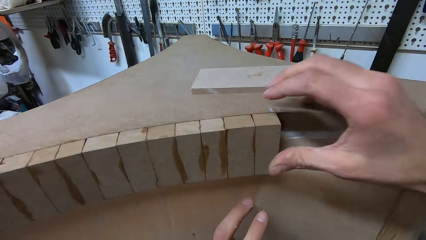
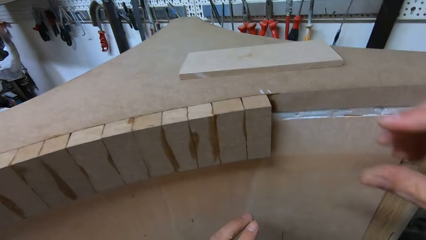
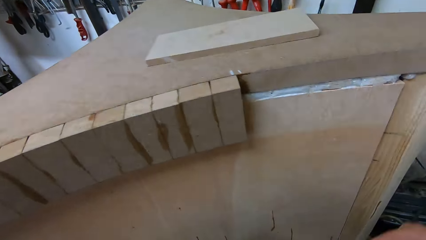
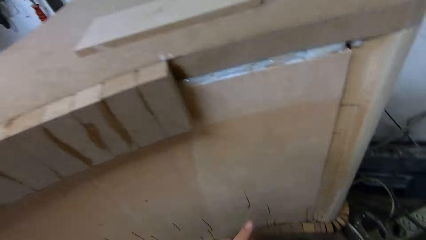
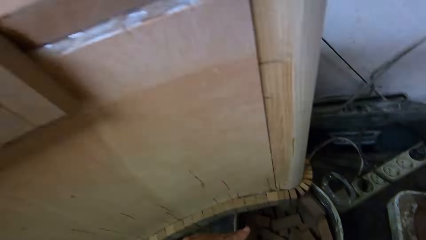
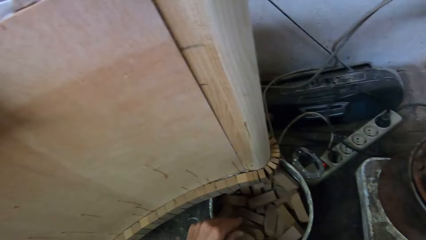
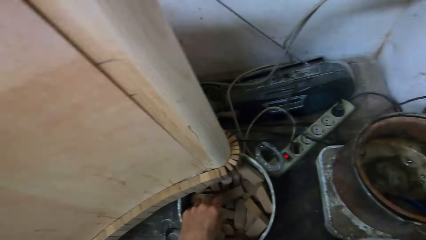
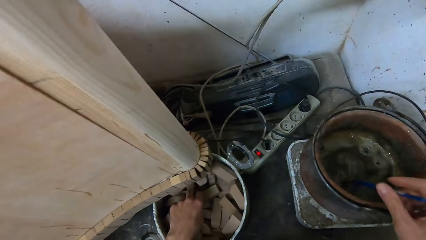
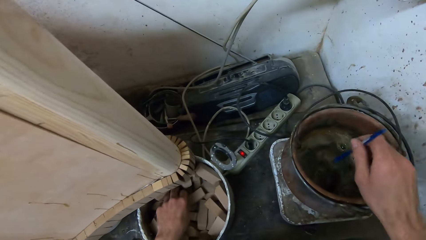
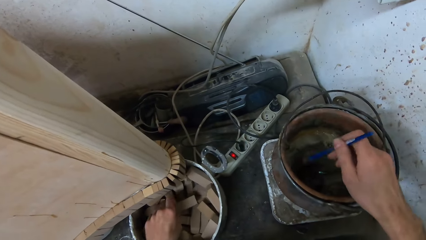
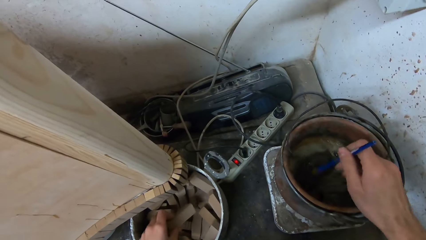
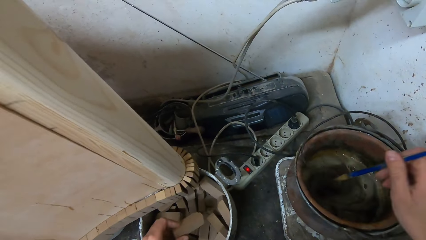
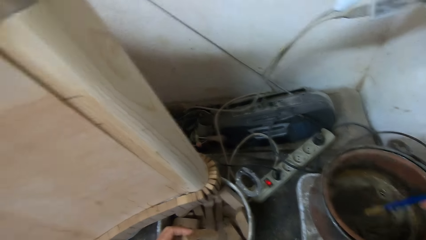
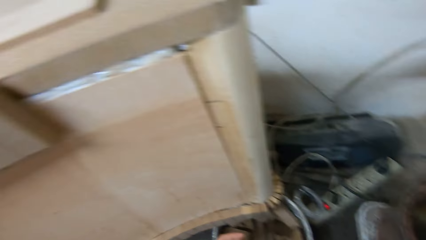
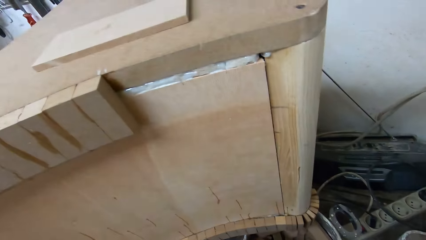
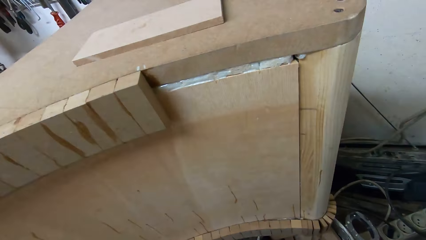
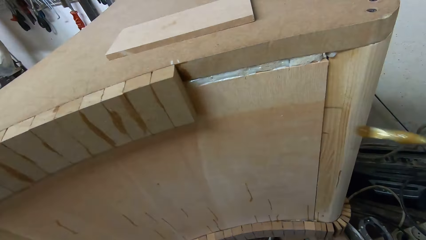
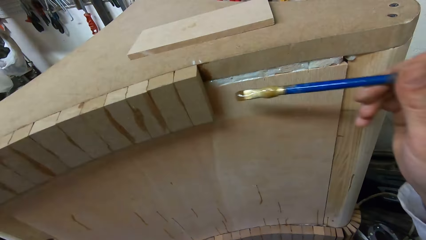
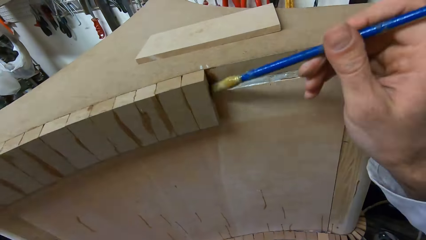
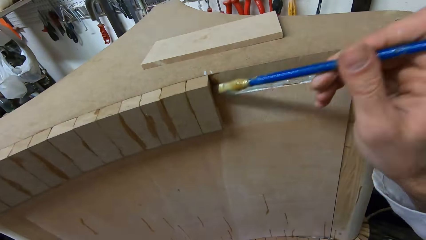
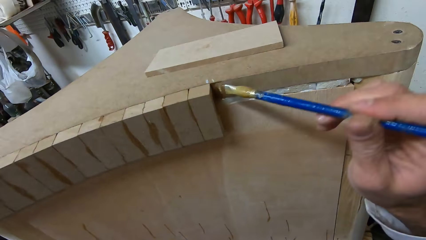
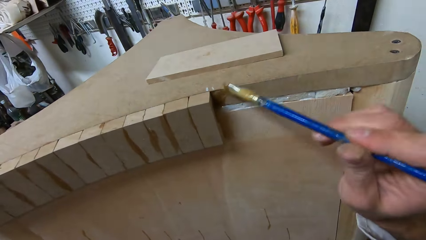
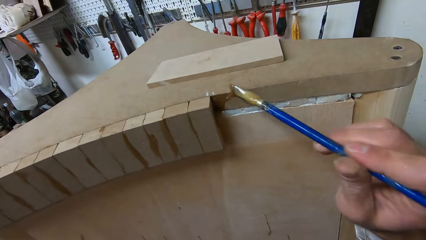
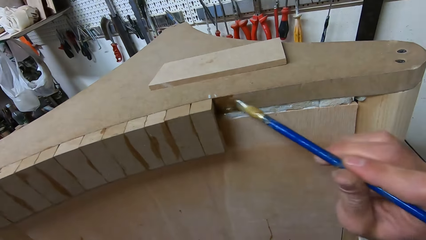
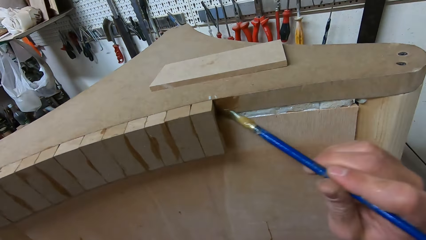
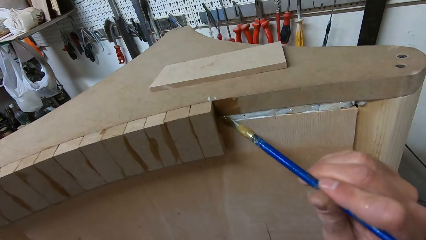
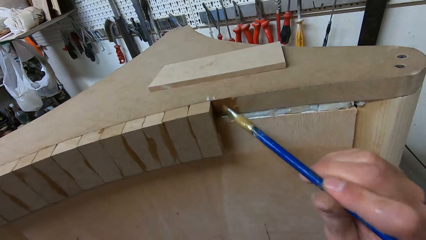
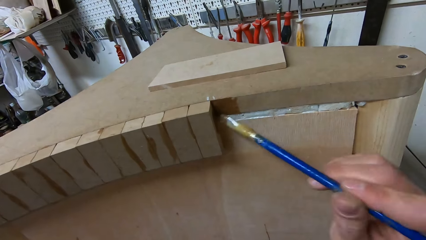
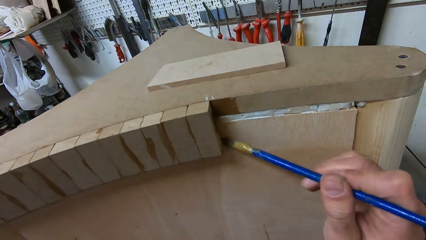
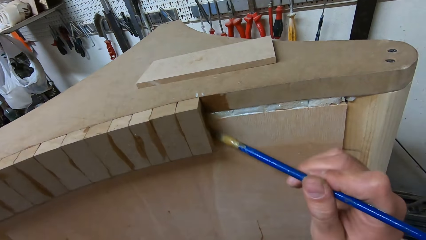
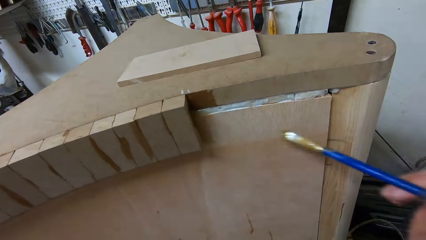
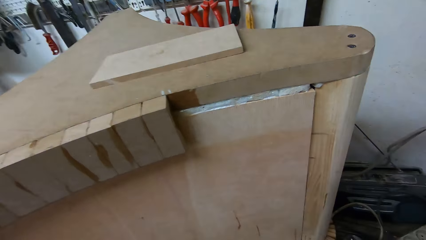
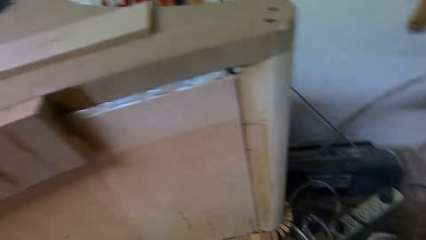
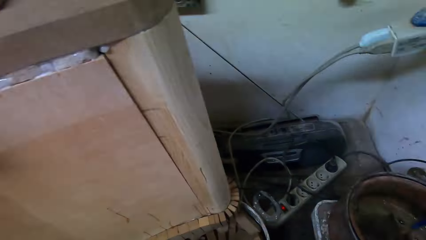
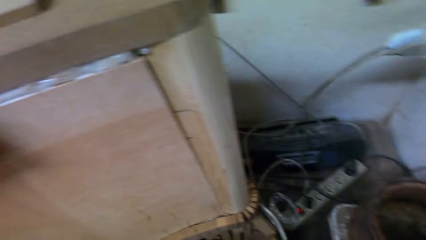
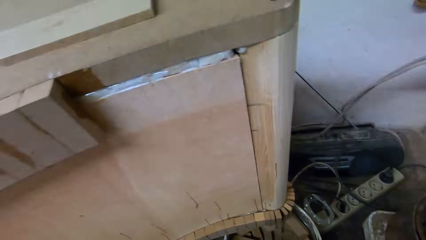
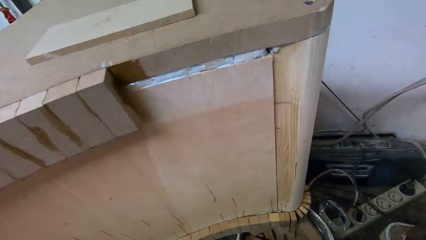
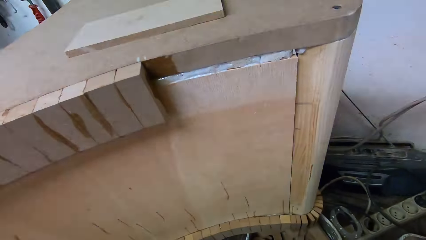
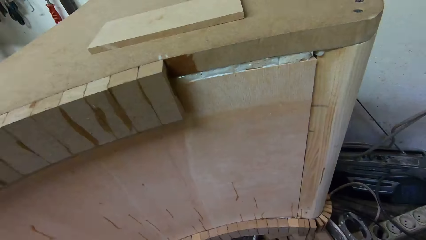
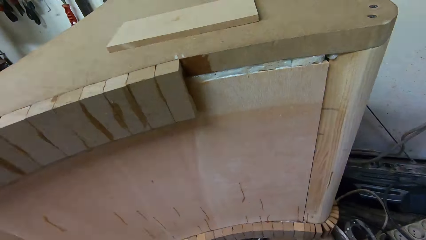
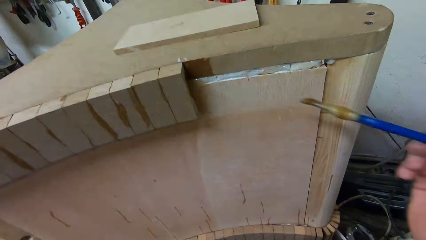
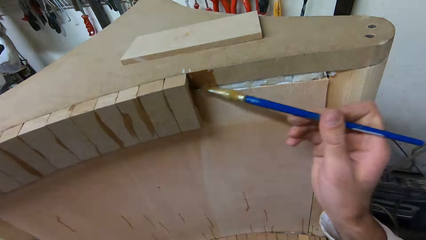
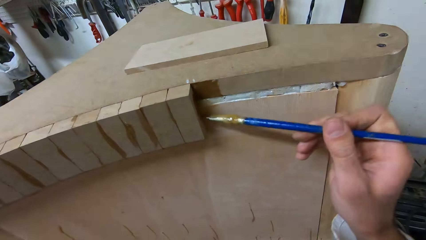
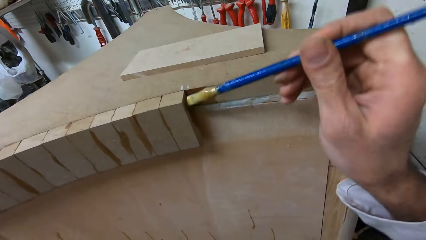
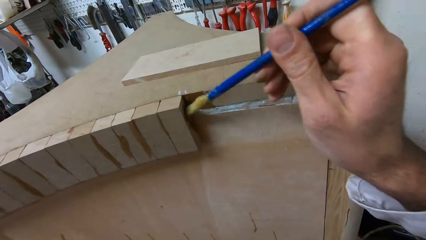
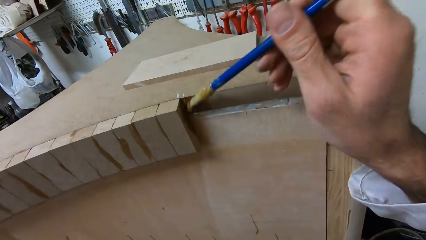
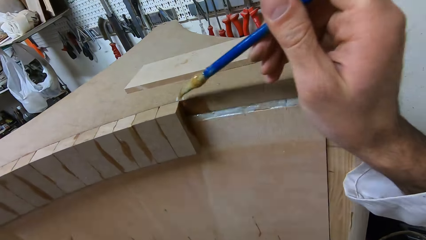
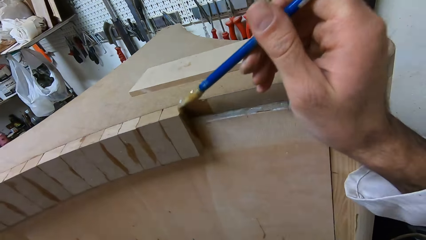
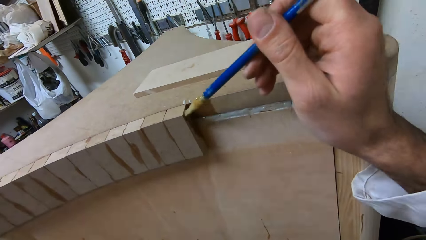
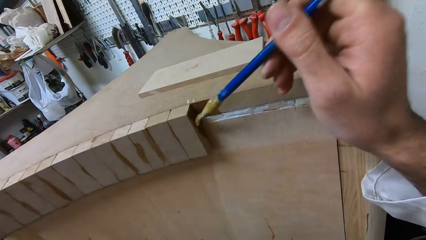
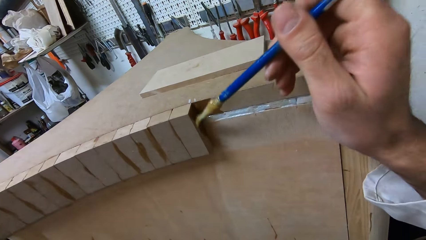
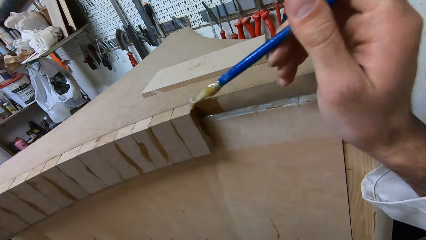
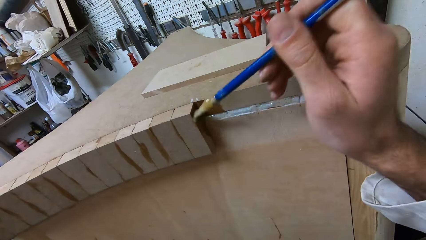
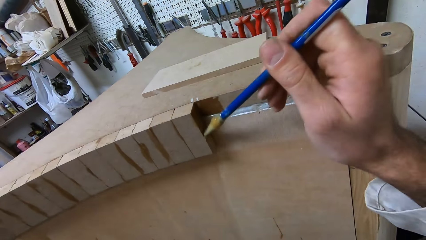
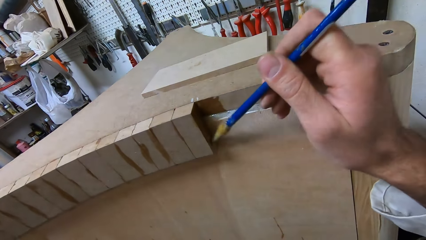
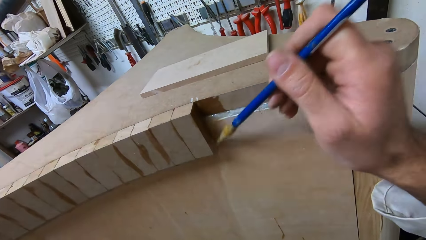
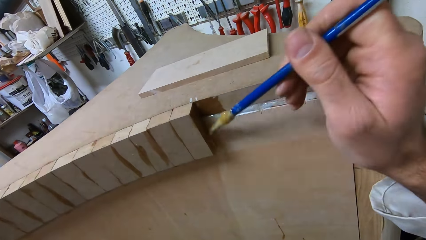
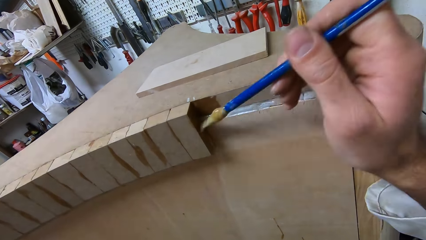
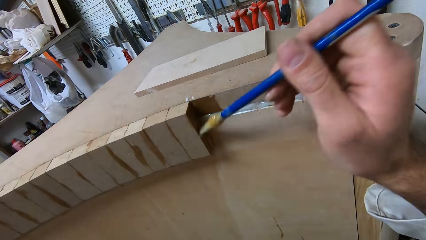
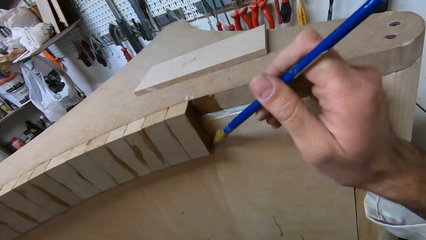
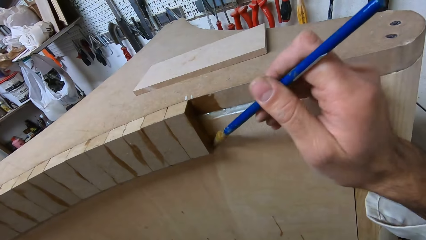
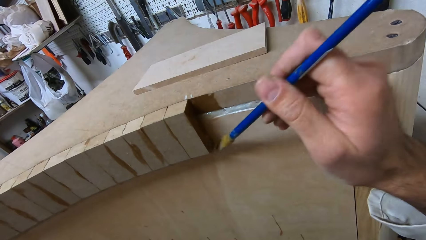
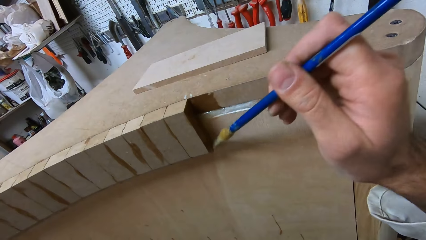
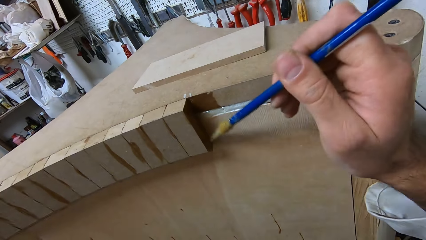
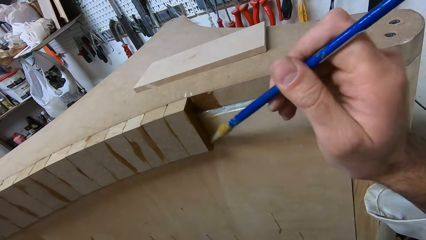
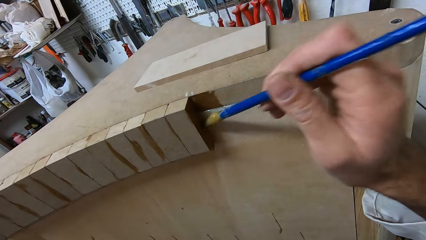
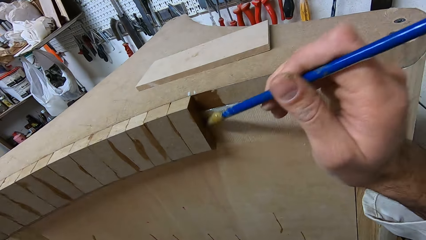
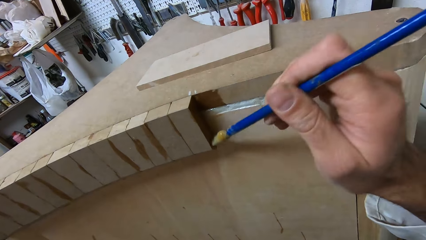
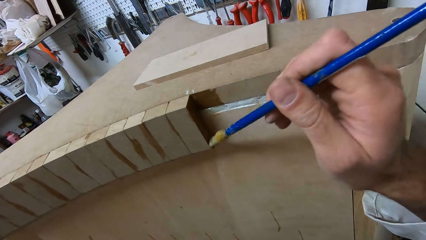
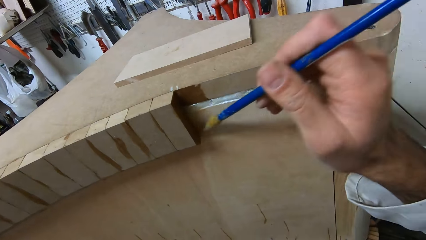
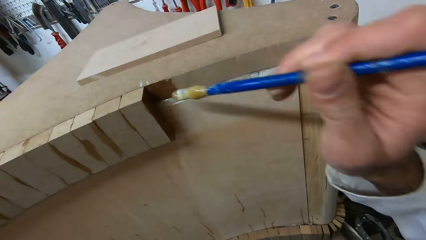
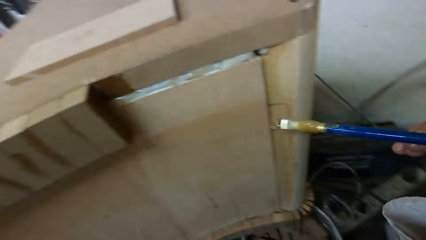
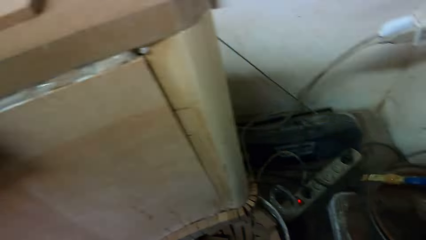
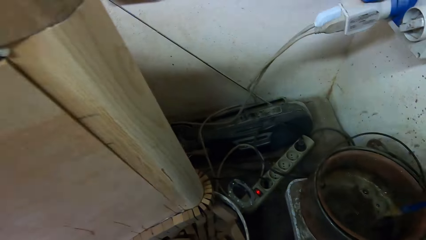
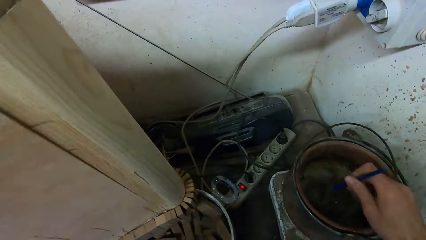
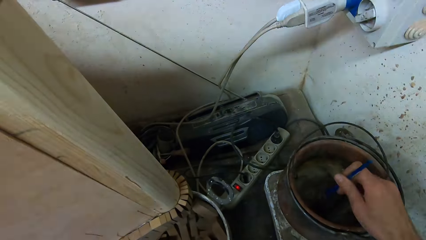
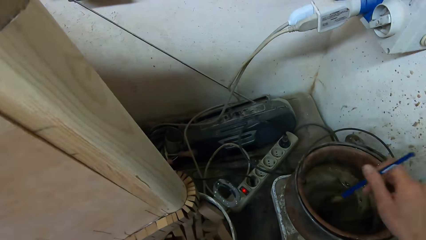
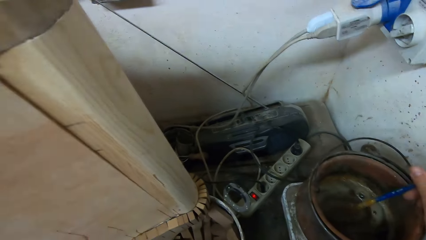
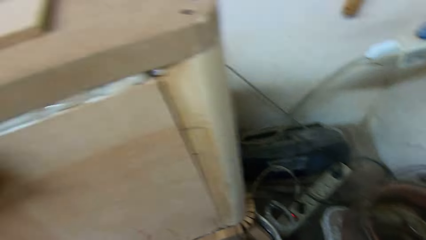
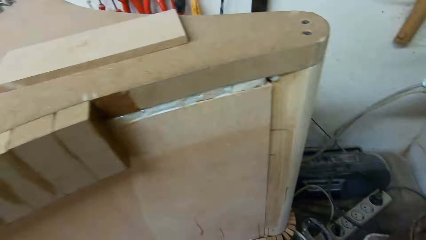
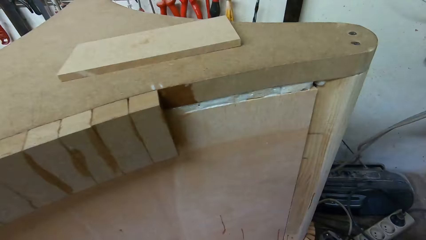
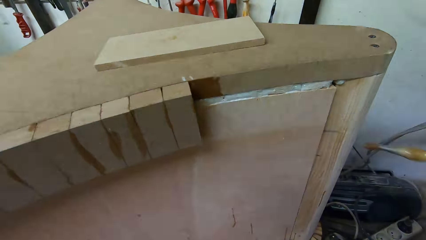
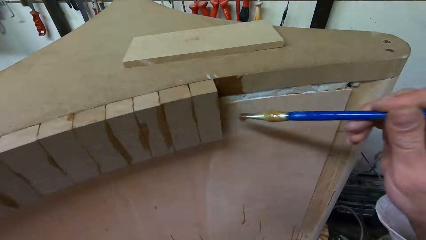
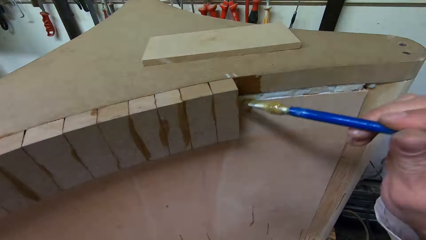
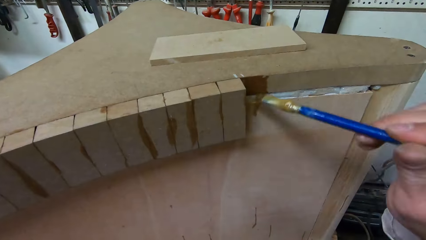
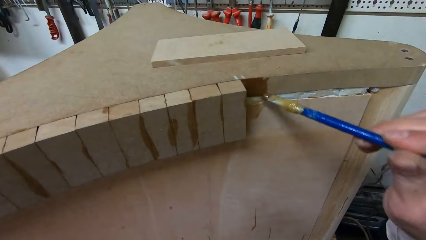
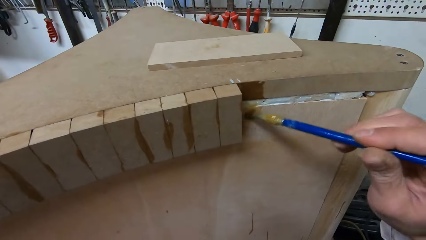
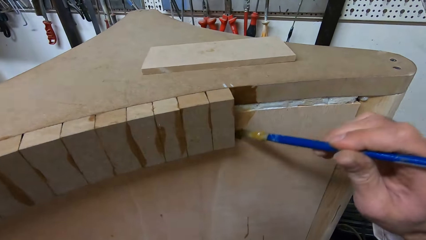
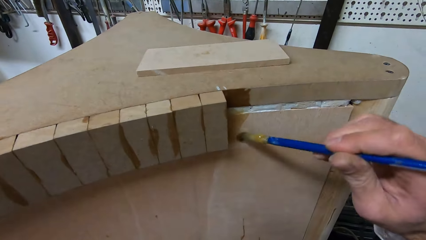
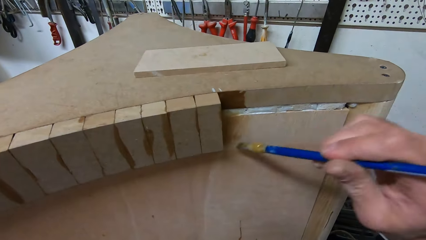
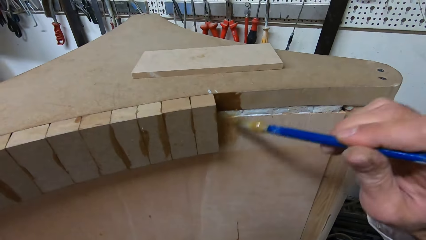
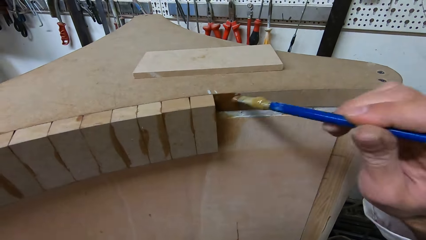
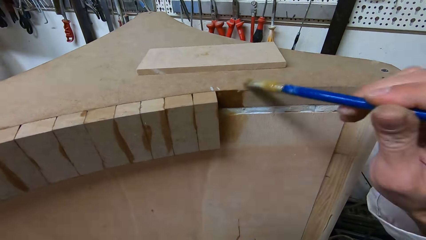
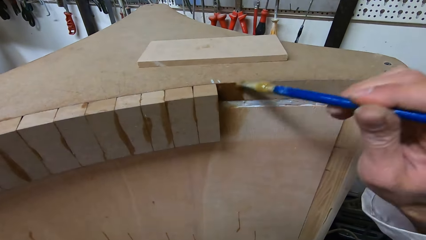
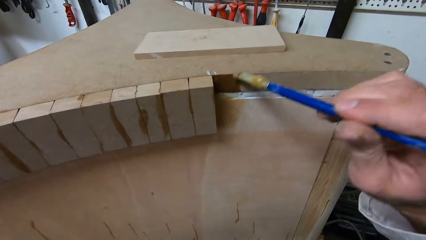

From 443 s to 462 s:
The camera wearer puts her right hand on the wood box. They adjust the pieces of wood with his right hand. They take her hands away from the table. They stir the glue in the bucket of glue with the glue brush. They pick up a piece of wood from a bucket. They turn to the table. They apply glue to the furniture with the glue brush. They move the brush away from the table. They dip the brush in the pot. They turn back to the table. They apply glue to the furniture with the glue brush. They move the brush away from the pot. They stir the glue. They dip the glue brush into the bucket of glue. They turn to the table. They apply glue to the furniture with the glue brush.
